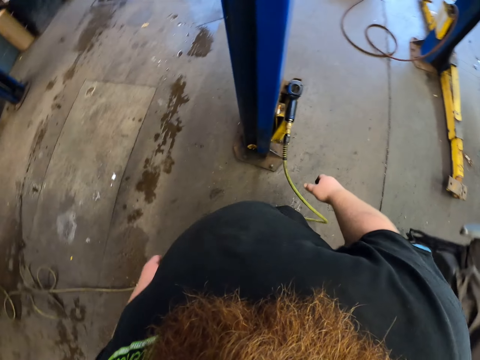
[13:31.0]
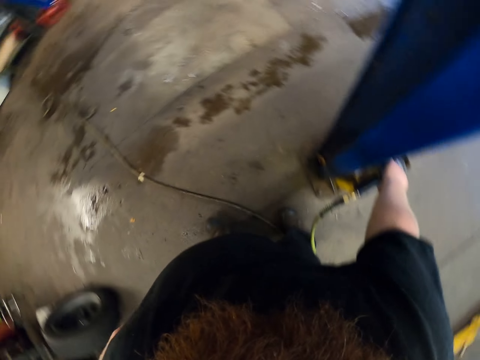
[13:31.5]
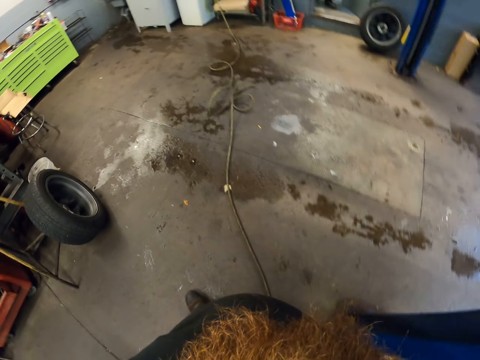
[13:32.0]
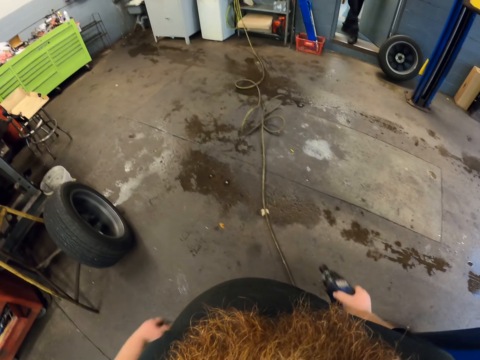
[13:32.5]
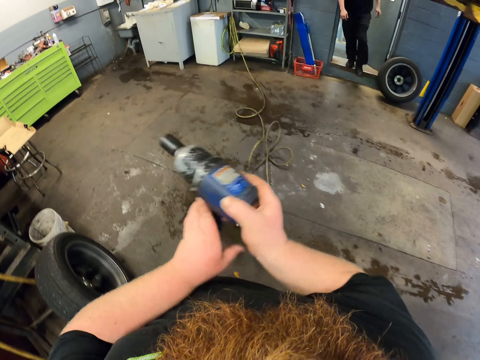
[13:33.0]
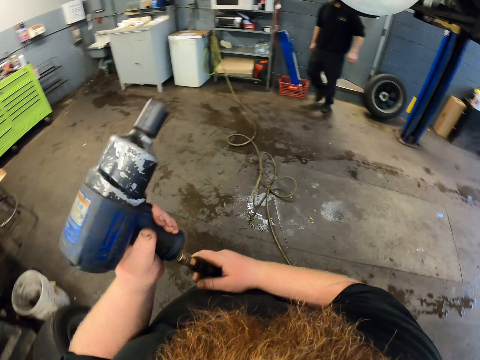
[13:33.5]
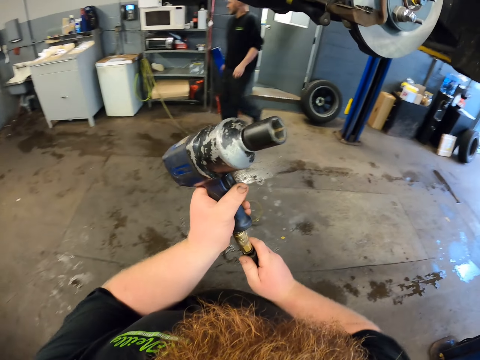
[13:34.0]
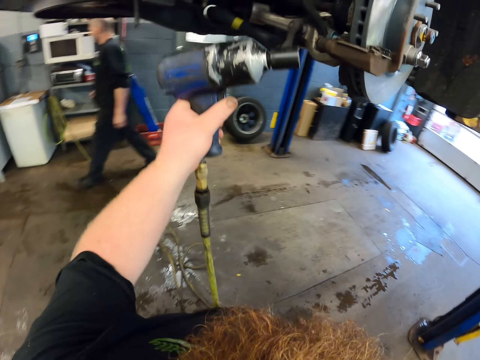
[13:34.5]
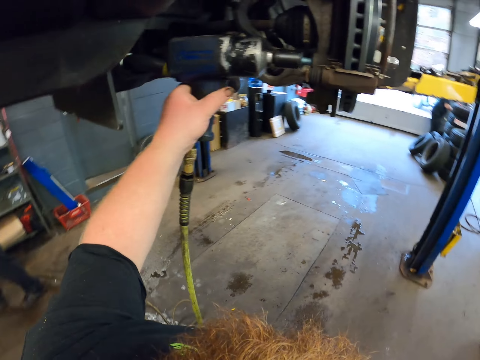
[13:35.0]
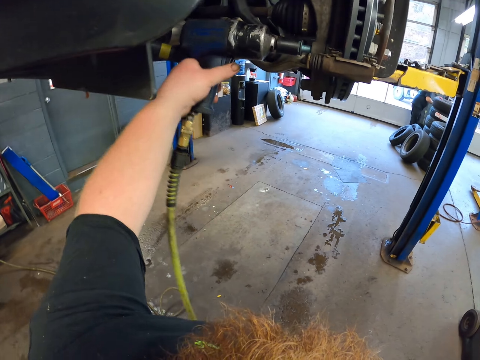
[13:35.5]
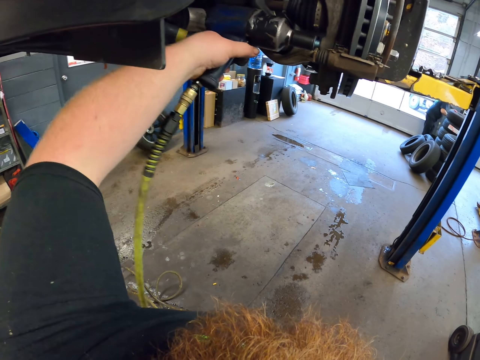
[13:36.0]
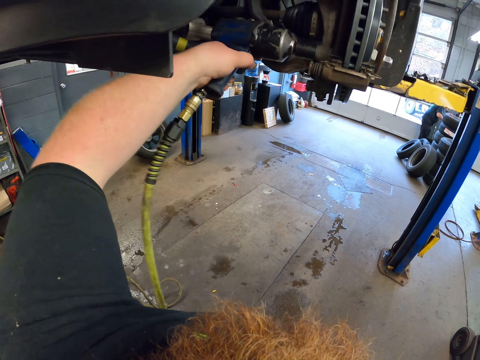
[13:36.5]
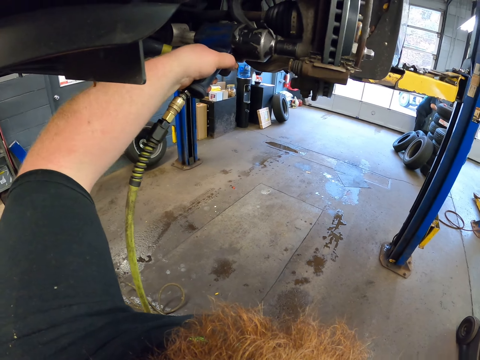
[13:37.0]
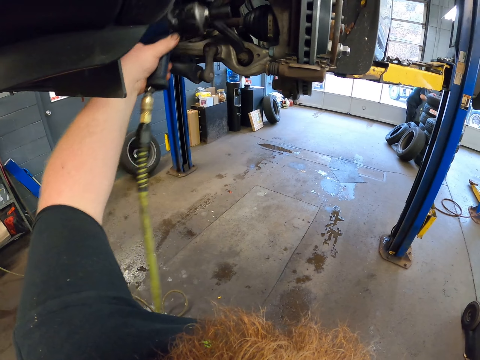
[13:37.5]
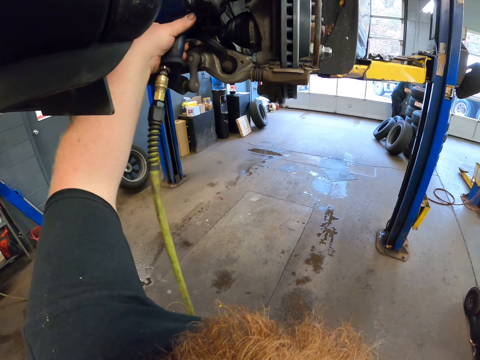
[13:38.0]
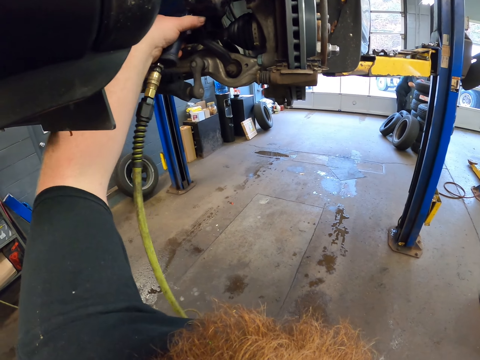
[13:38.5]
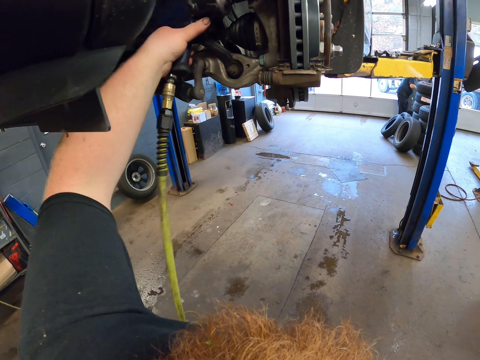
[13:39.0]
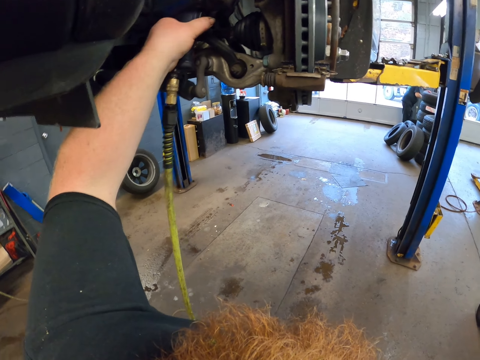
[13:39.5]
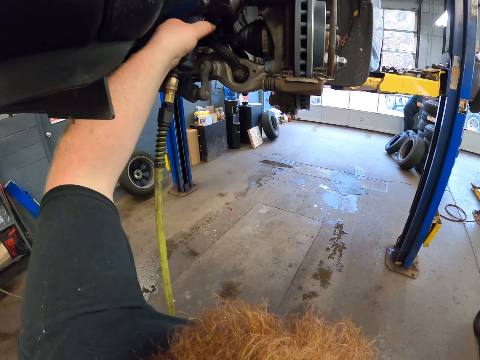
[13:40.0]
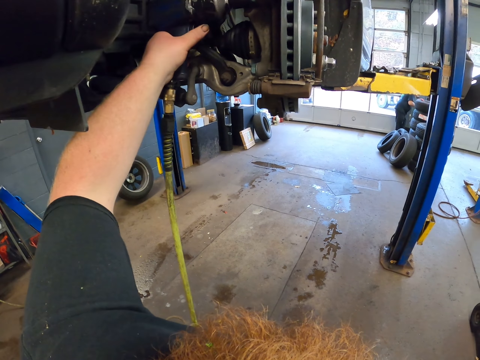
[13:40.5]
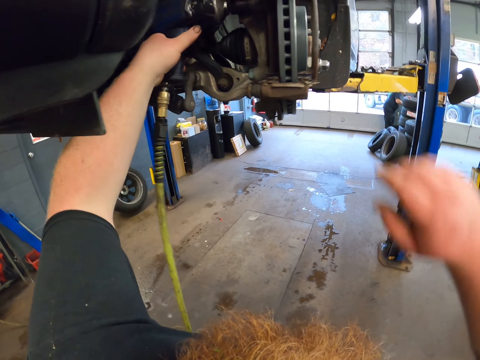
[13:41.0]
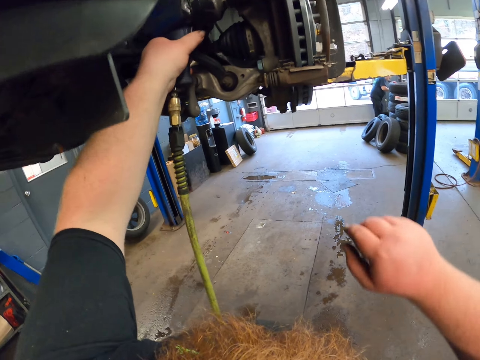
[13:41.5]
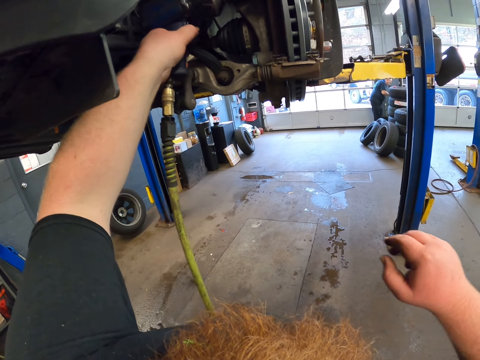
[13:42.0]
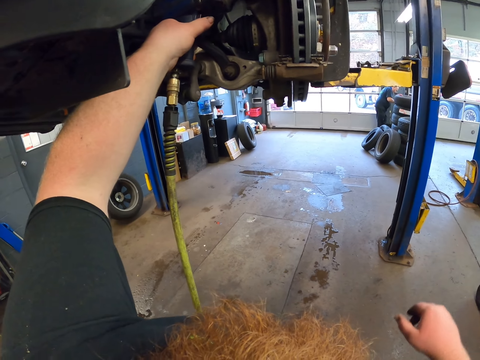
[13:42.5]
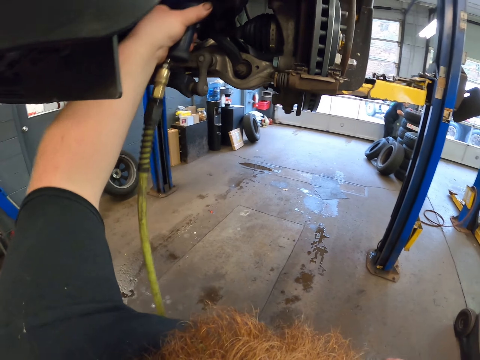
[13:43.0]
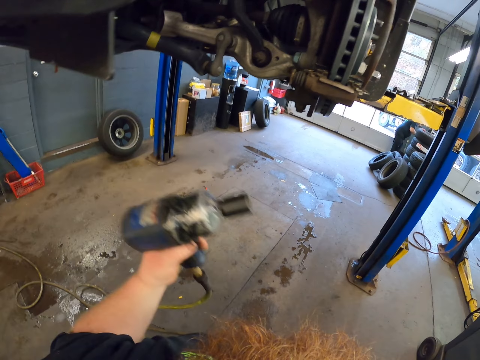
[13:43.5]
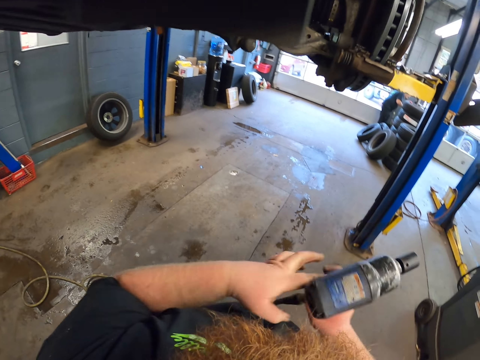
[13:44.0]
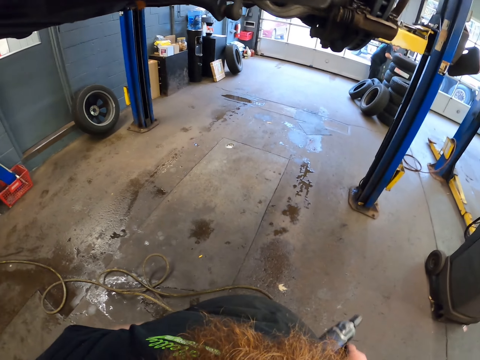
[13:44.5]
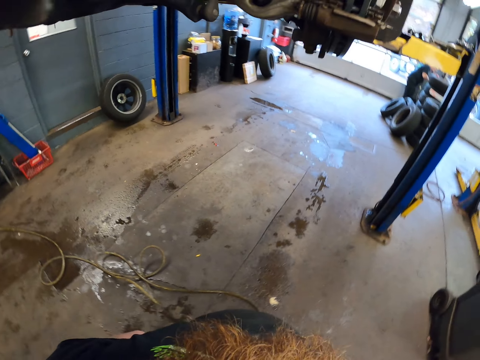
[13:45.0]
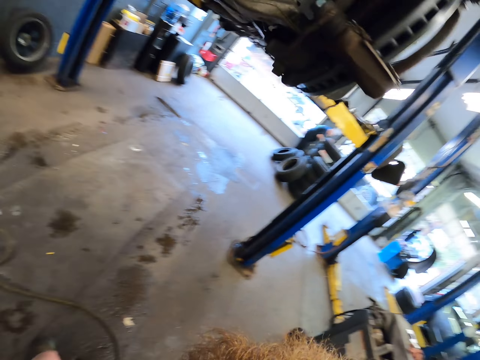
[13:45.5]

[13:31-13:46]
The camera wearer takes an impact driver. They walk in the garage. They pass the impact driver to the left hand. They adjust a bolt. They fasten a caliper bracket repeatedly. They move the impact drill to the right hand.

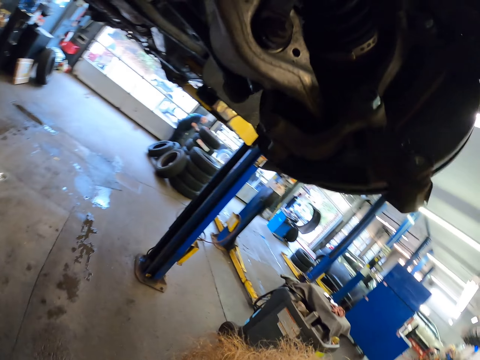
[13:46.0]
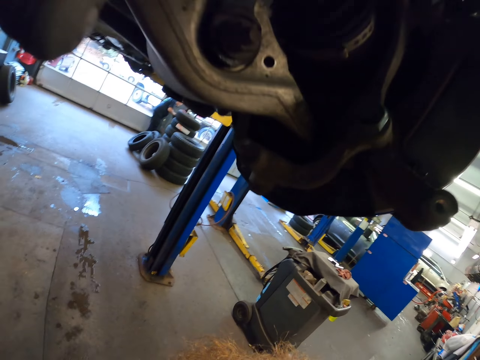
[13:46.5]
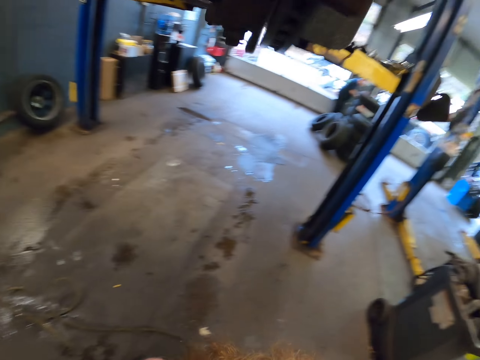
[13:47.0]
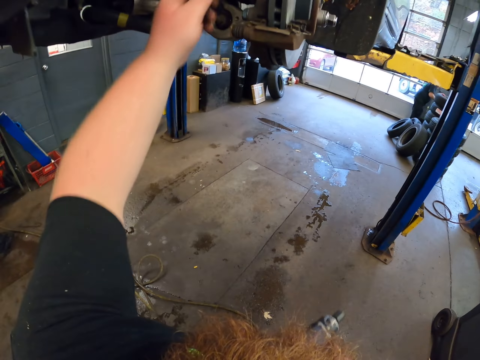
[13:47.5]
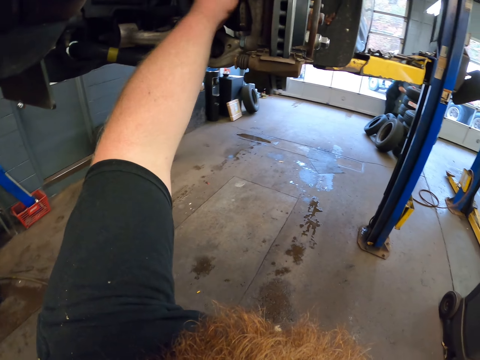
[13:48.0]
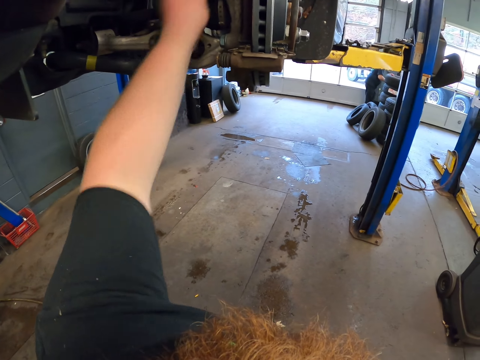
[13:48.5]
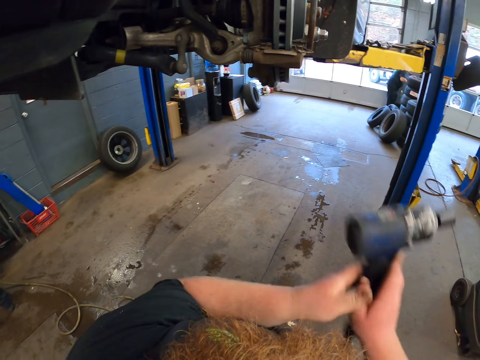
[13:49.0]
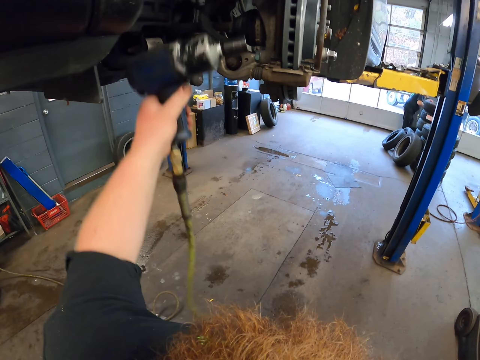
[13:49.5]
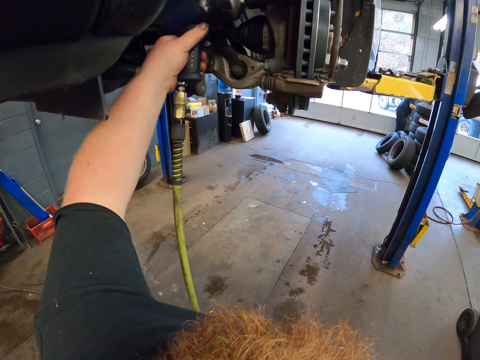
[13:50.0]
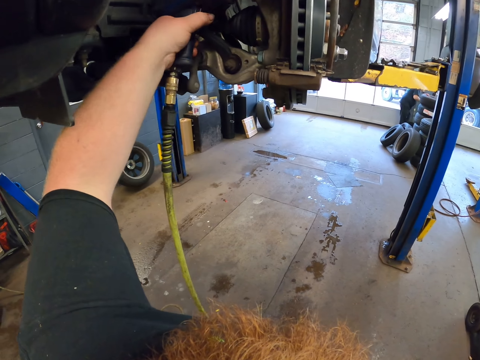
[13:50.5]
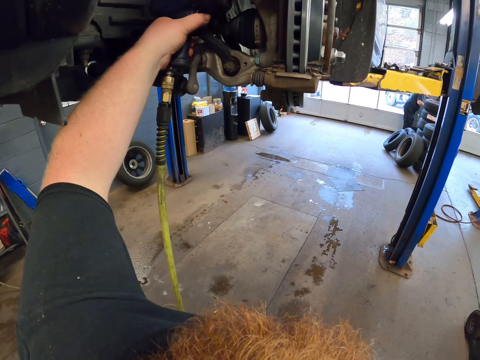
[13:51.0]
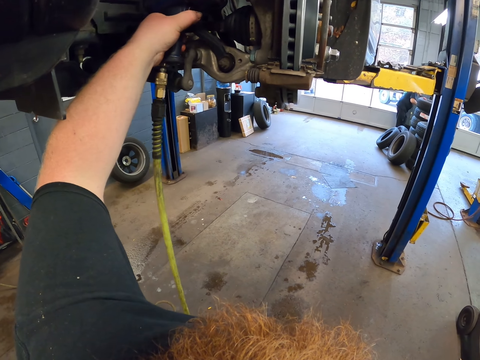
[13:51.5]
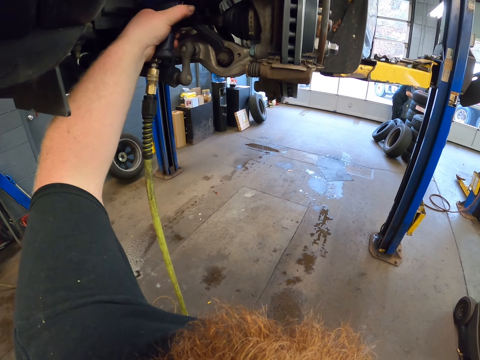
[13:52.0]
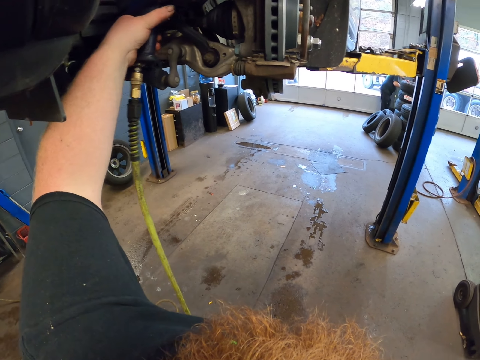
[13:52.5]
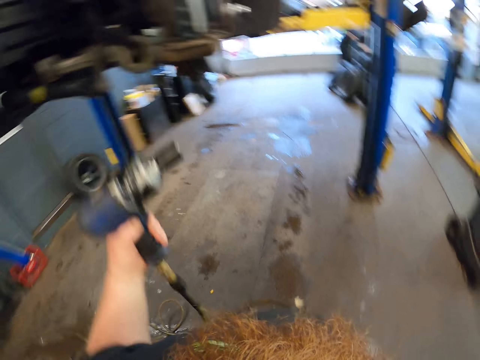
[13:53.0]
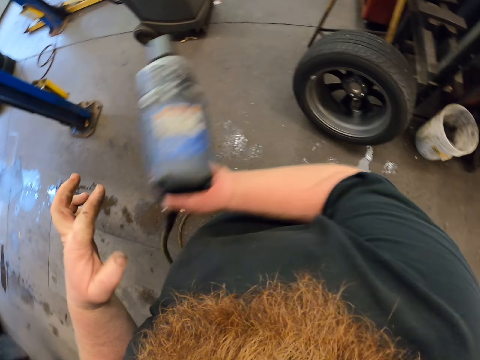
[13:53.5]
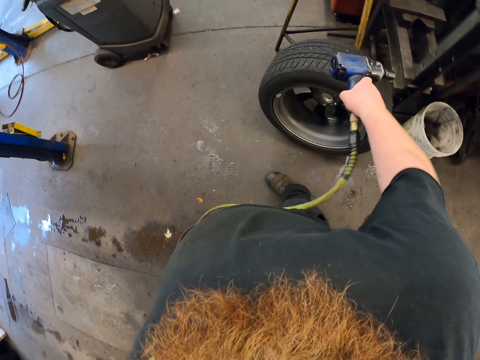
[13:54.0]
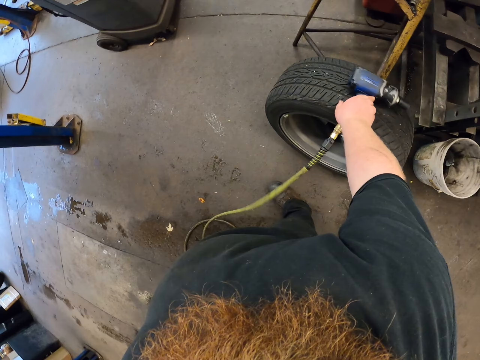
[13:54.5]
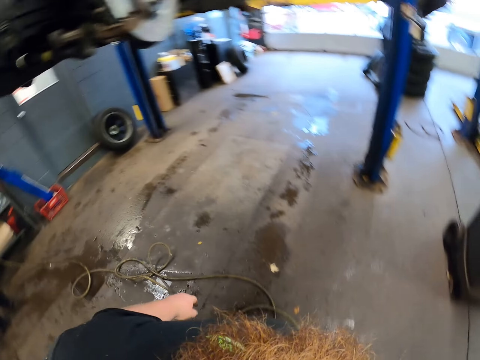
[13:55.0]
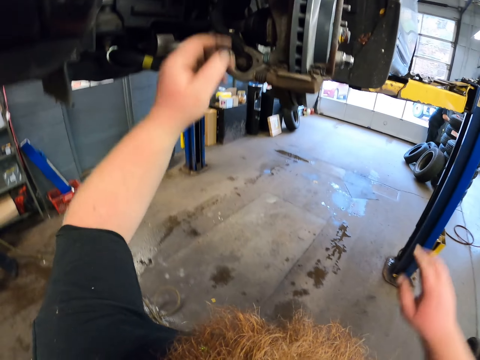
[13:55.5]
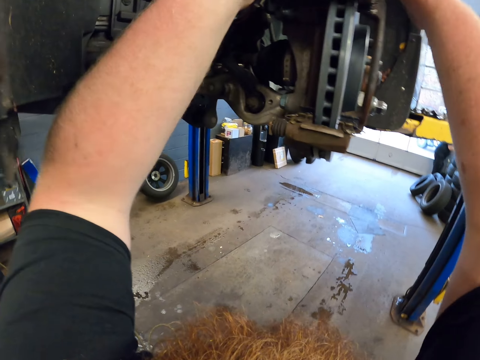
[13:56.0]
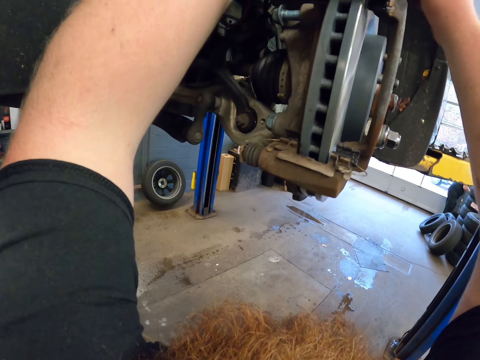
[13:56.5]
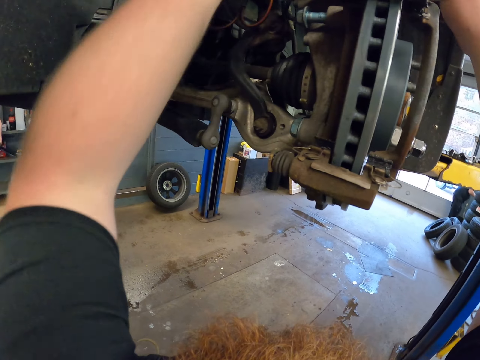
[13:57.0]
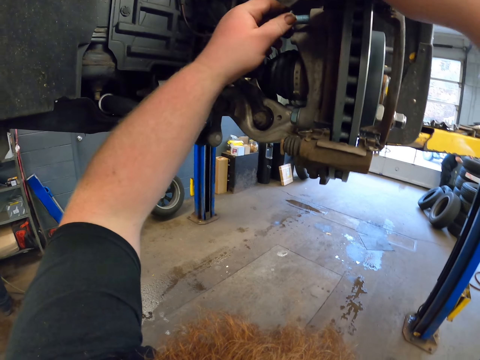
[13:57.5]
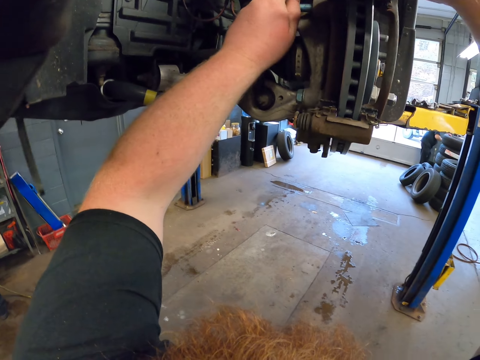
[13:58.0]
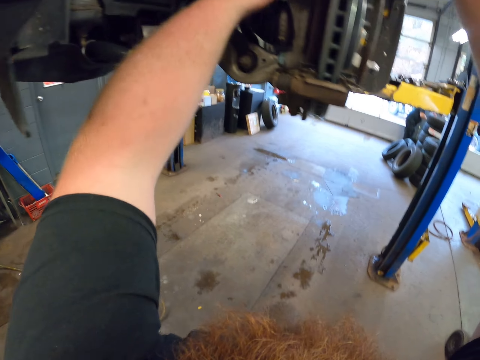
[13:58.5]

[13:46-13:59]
The camera wearer walks around the garage. They look around. They touch the car wheel. They exchange an electric wrench in the left hand. They tighten the nut. They lower the electric wrench. They exchange the electric wrench in the right hand. They rest the electric wrench on a wheel tire. They raise their hands. They touch on the wheel hub.
